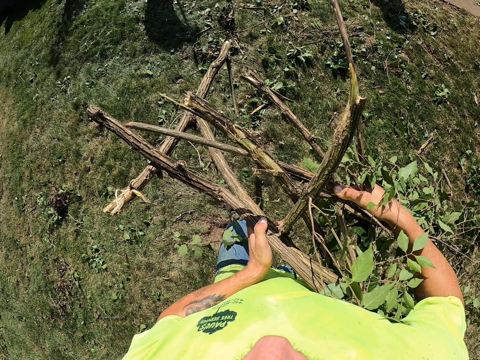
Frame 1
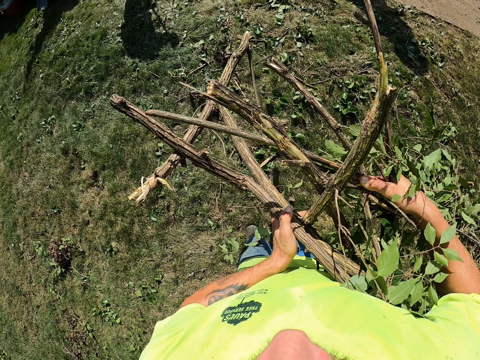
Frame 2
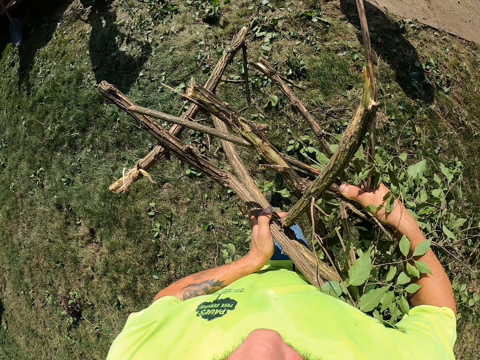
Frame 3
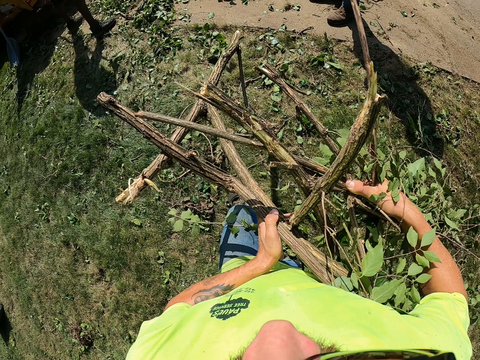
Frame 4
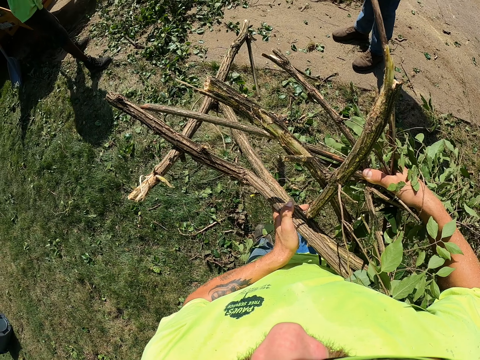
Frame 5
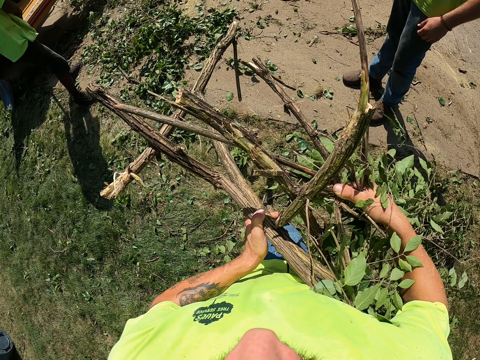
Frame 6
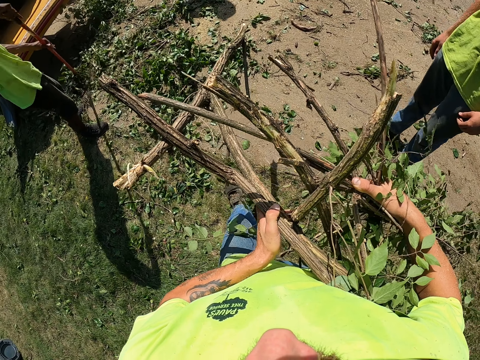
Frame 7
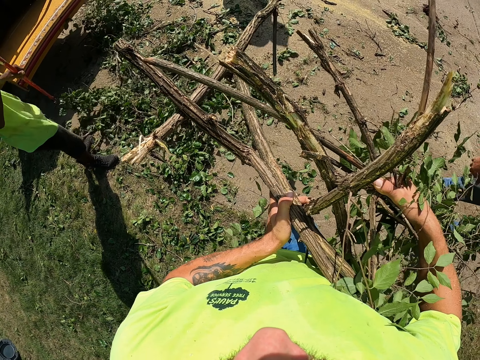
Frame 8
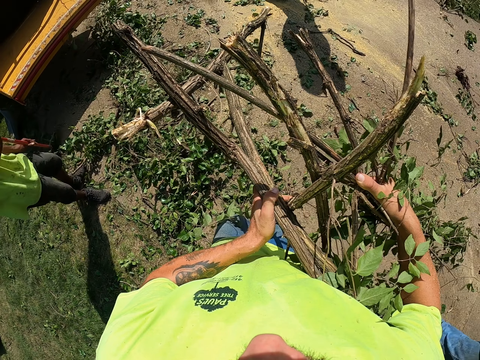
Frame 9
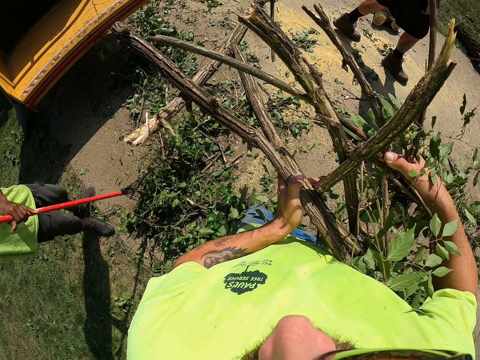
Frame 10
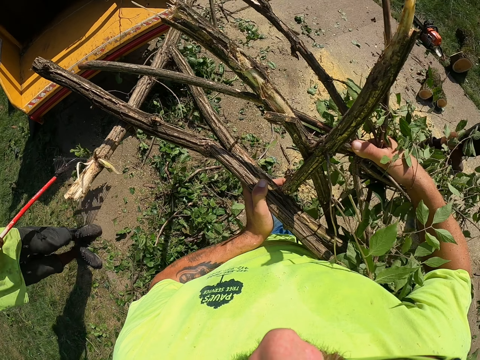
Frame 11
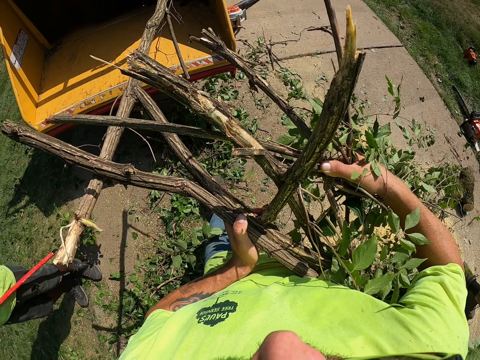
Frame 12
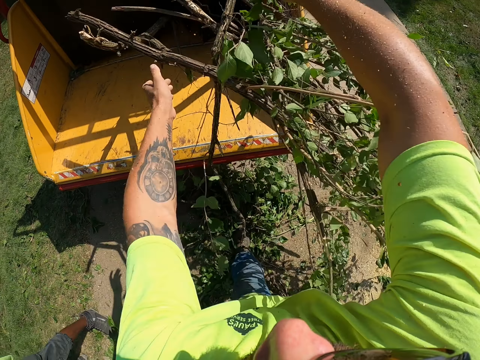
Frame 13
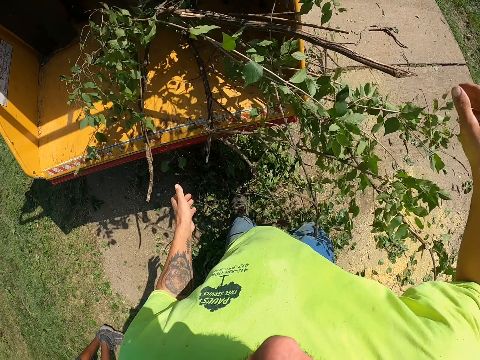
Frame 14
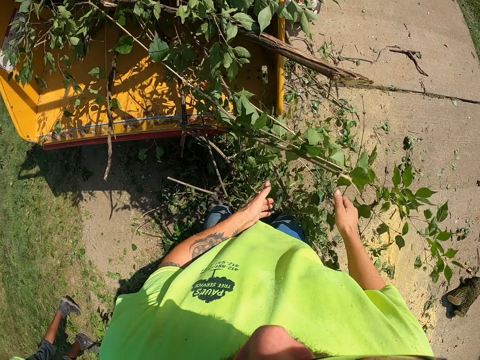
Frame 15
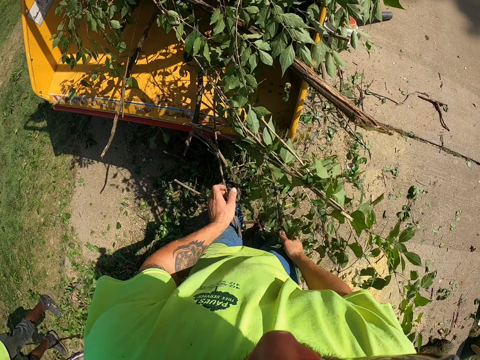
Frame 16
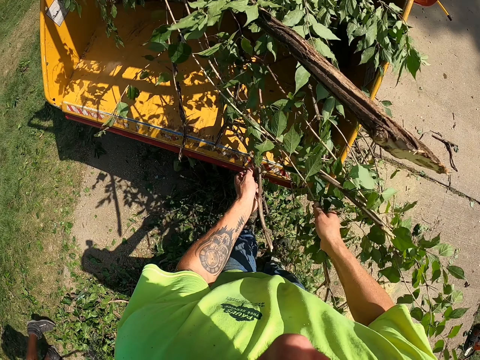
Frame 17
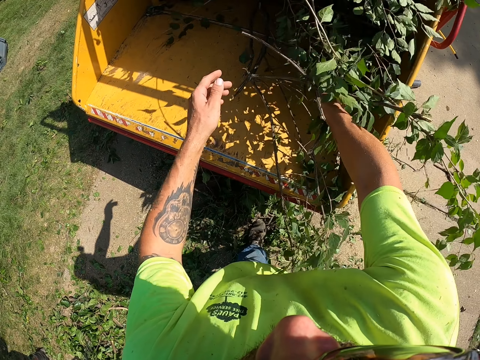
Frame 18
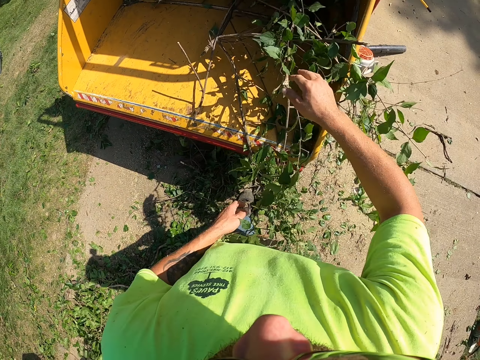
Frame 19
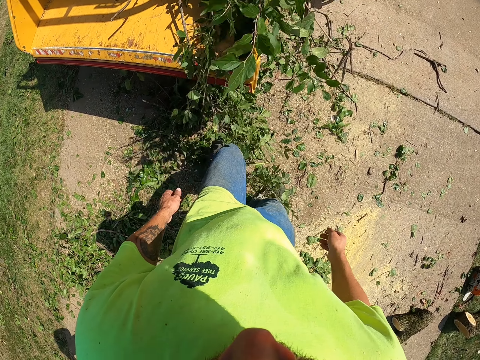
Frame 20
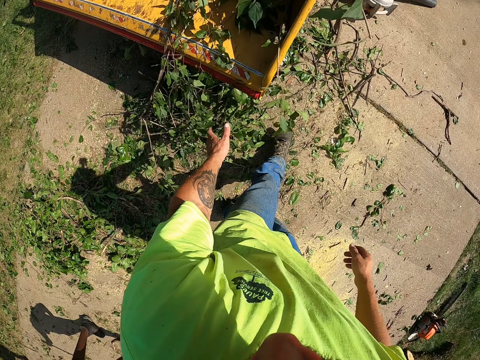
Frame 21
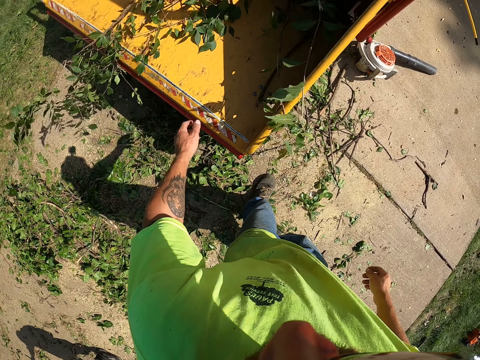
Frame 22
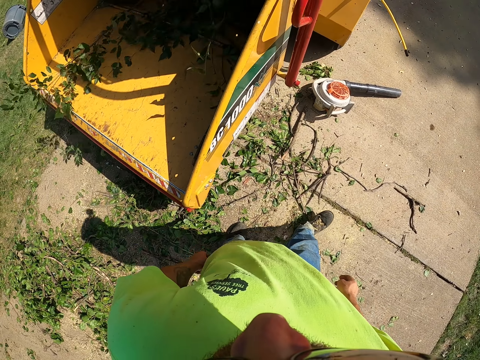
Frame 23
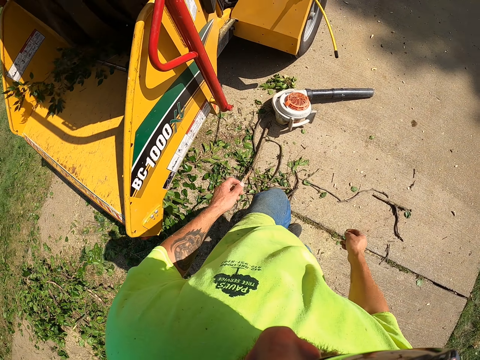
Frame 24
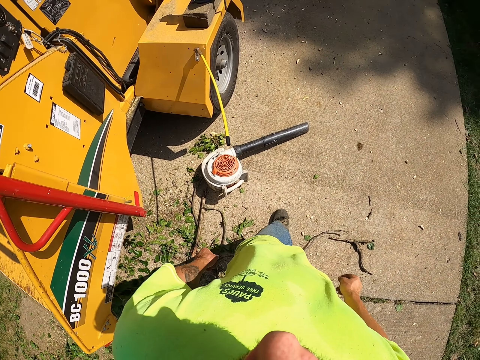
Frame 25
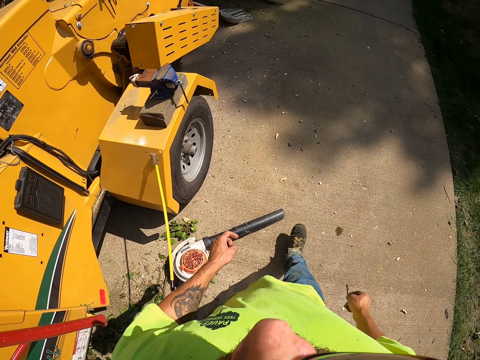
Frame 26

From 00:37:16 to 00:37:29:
A man moves. The man gathers leaves with a rake. Another man walks. The camera wearer walks. He throws the branches in a tree cutting truck with both hands. He moves the branches in the tree cutting truck with both hands. He walks.

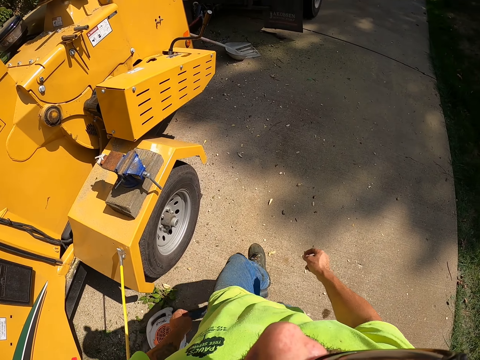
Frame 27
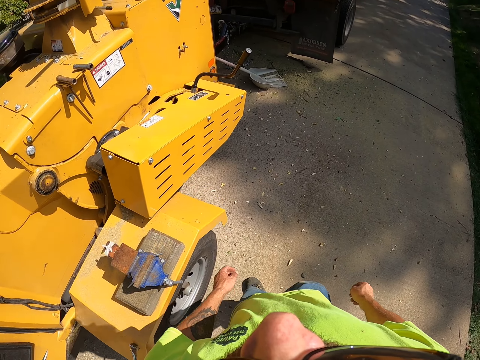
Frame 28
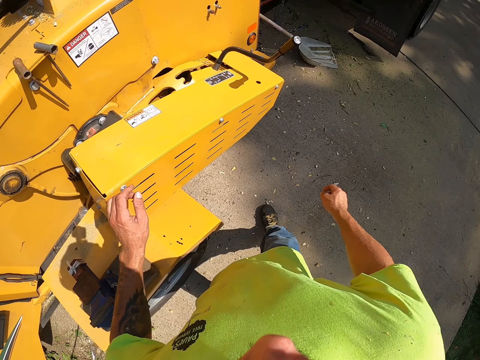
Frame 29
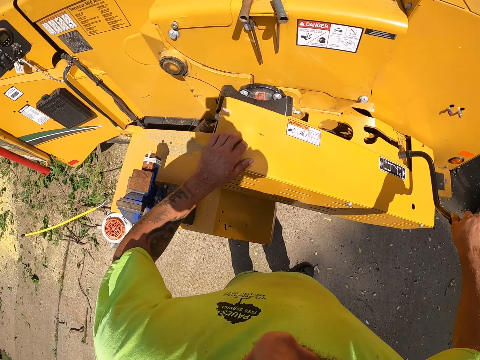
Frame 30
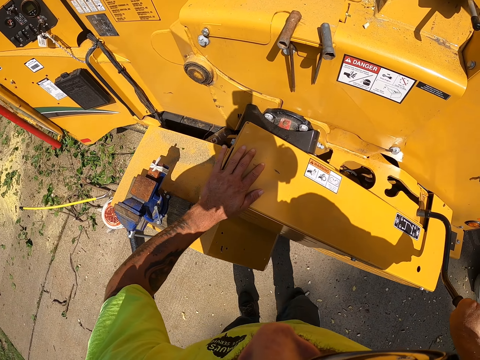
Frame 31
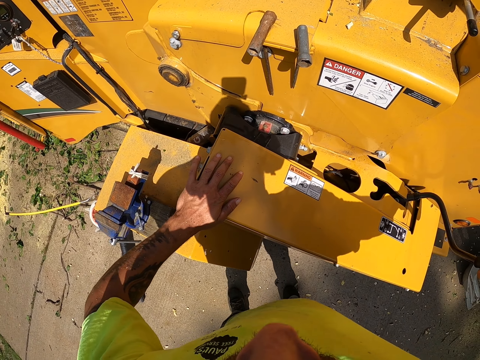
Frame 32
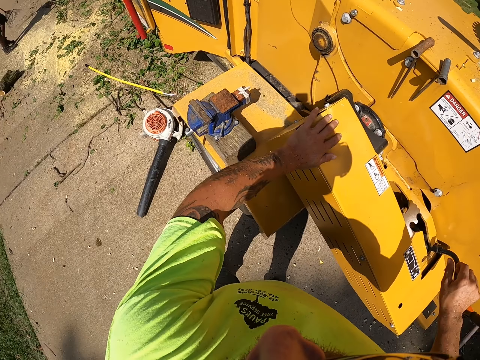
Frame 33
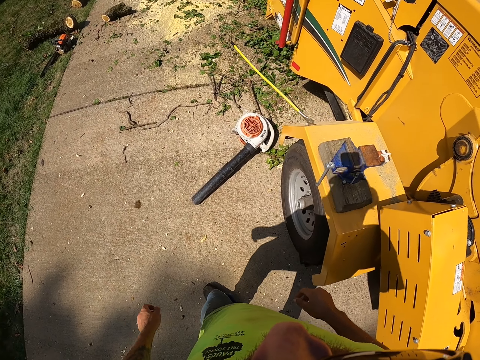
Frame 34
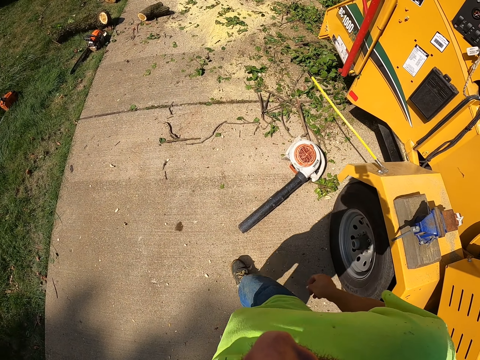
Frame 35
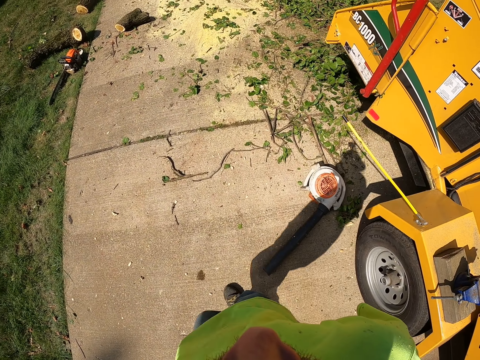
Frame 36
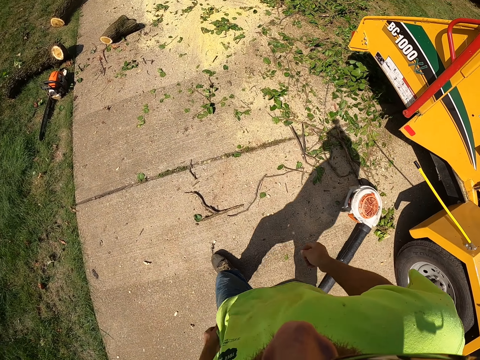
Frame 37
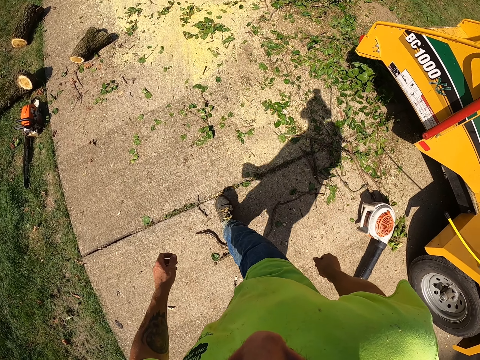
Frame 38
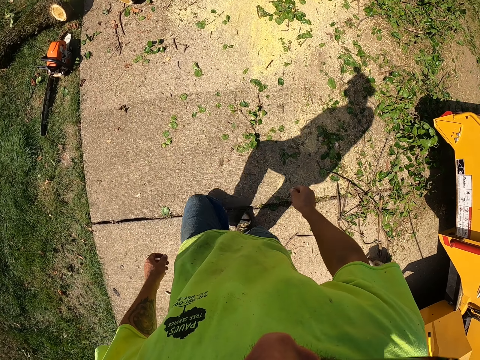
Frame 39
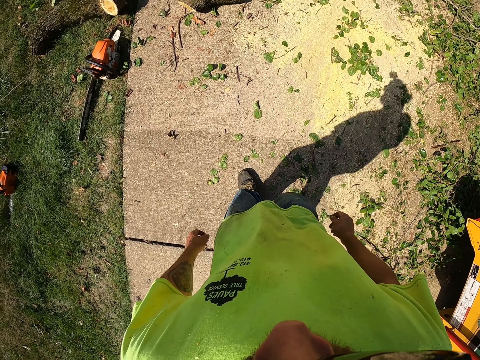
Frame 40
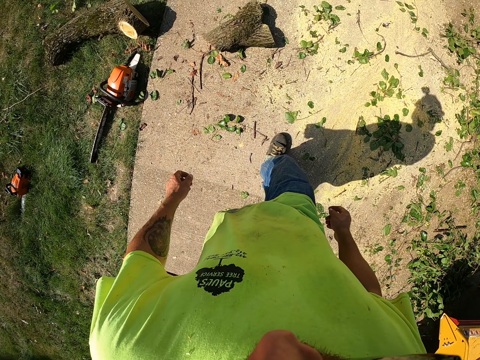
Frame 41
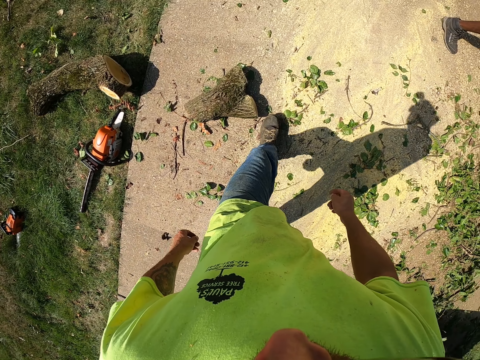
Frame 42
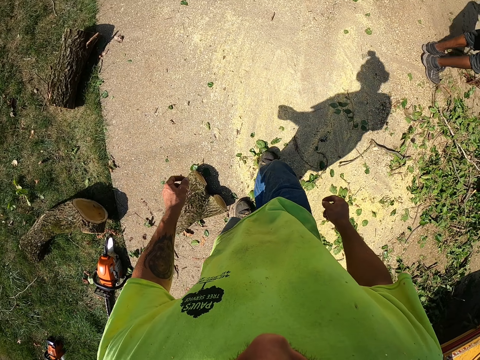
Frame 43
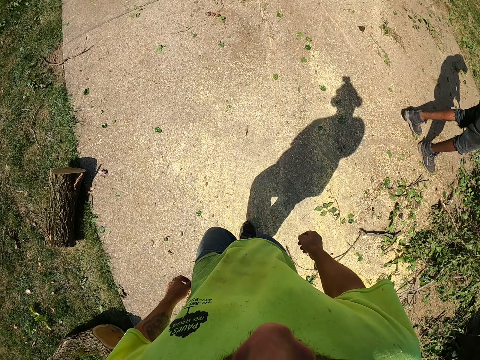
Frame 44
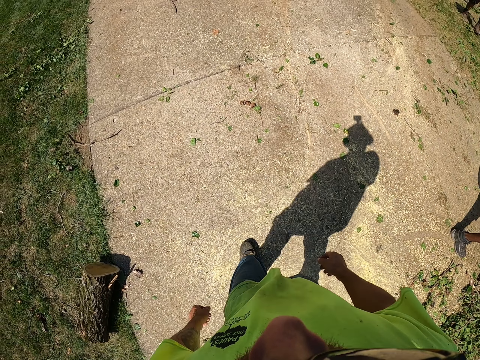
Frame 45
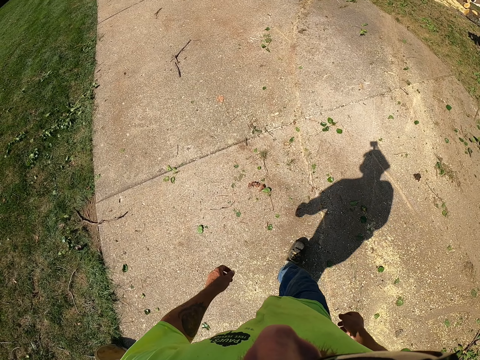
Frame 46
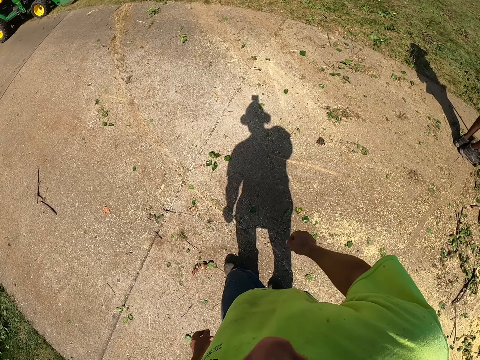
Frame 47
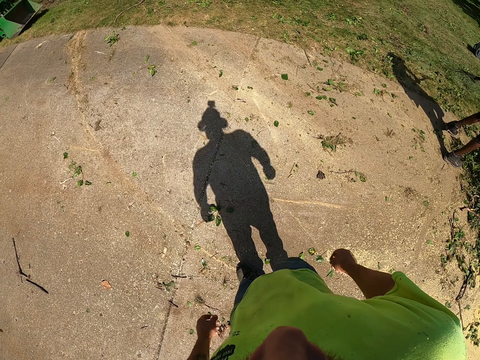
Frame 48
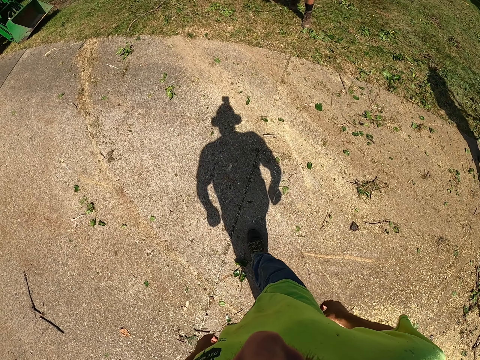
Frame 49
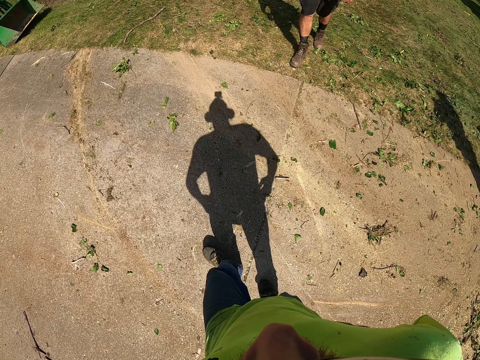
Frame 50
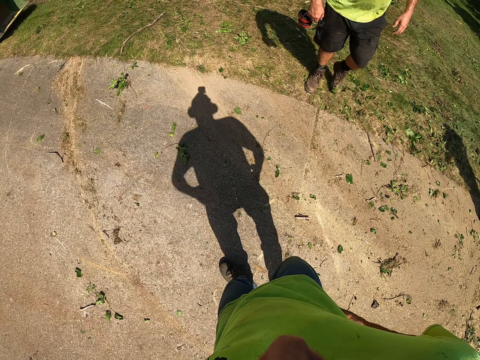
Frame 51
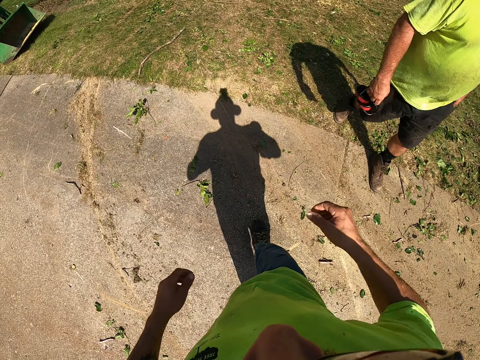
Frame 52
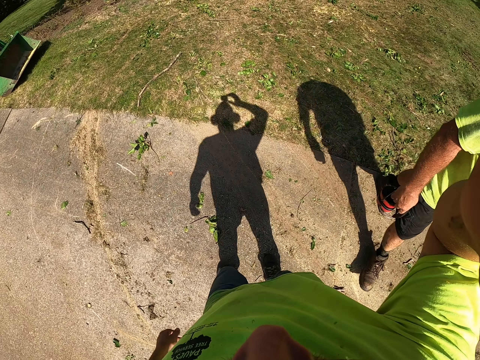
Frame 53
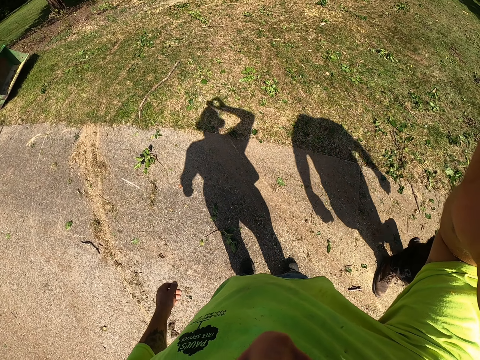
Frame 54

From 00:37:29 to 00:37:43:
The camera wearer places his left hand on the tree cutting truck. He places his right hand on a lever on the tree cutting truck. He operates the vehicle. He moves the lever on the tree cutting truck with his right hand. He walks. A man walks. The camera wearer walks. Another man walks. The camera wearer adjusts a camera on his head with his right hand. He lifts his hand.
